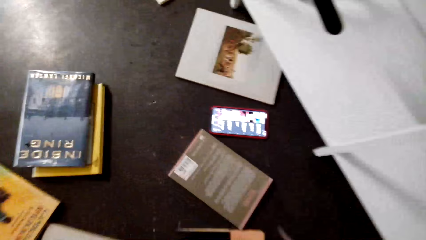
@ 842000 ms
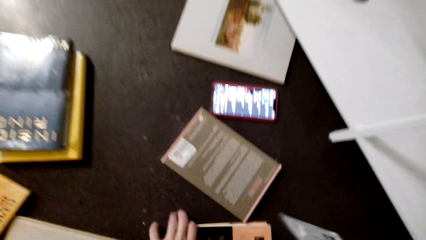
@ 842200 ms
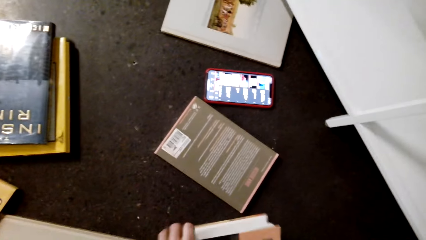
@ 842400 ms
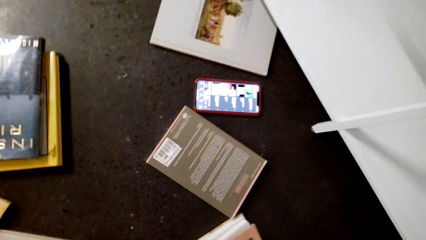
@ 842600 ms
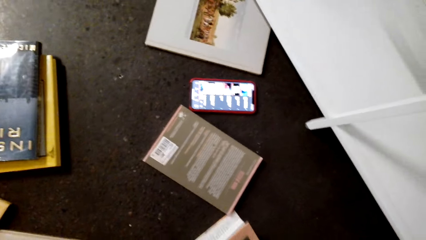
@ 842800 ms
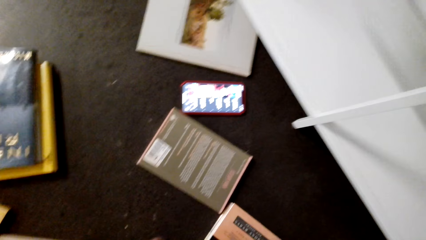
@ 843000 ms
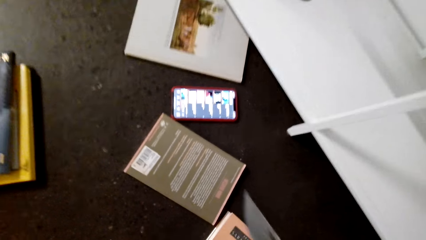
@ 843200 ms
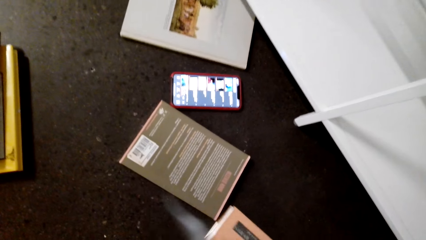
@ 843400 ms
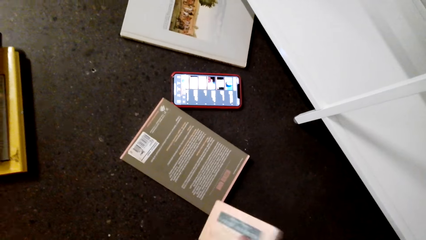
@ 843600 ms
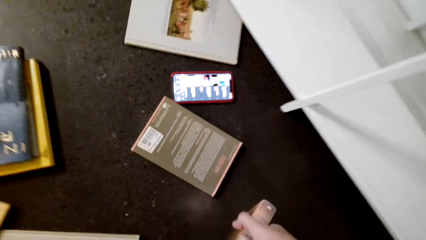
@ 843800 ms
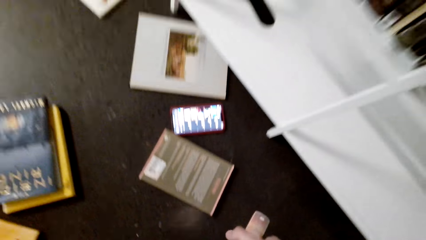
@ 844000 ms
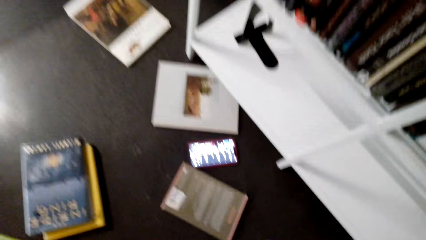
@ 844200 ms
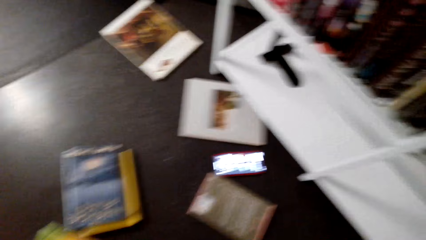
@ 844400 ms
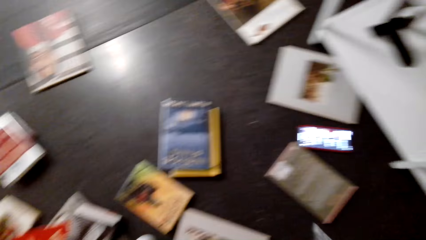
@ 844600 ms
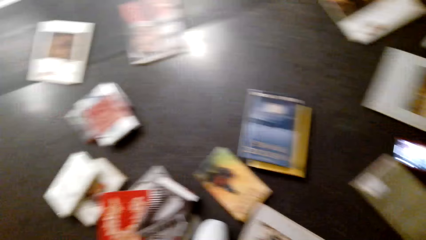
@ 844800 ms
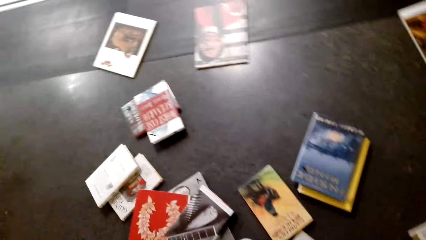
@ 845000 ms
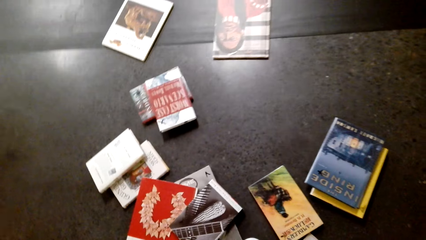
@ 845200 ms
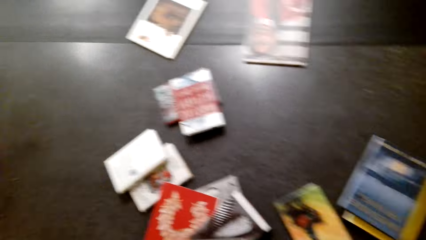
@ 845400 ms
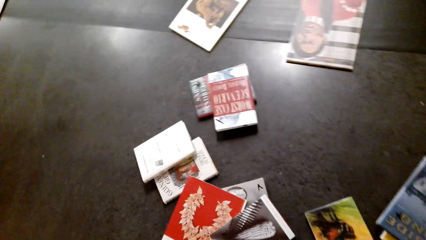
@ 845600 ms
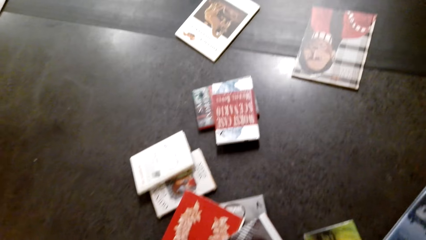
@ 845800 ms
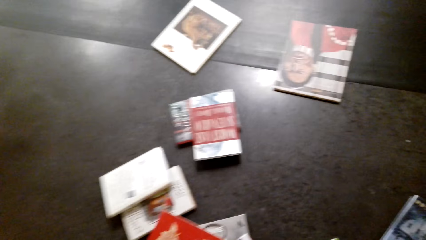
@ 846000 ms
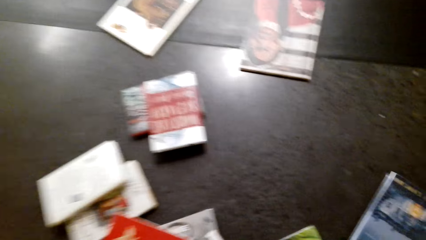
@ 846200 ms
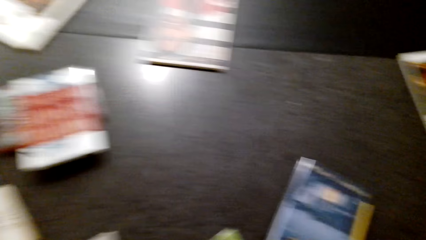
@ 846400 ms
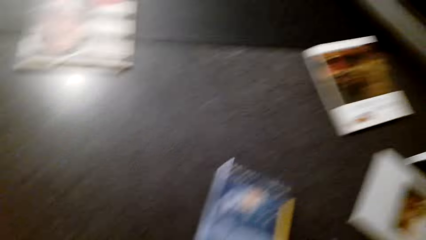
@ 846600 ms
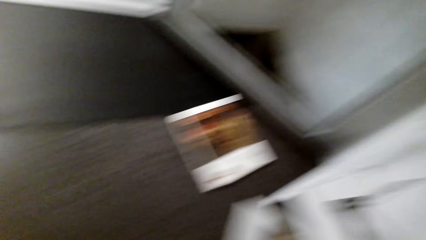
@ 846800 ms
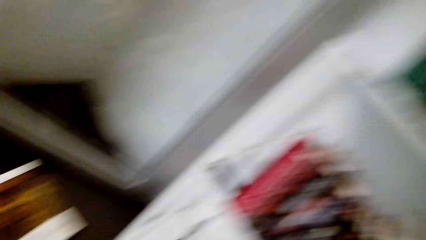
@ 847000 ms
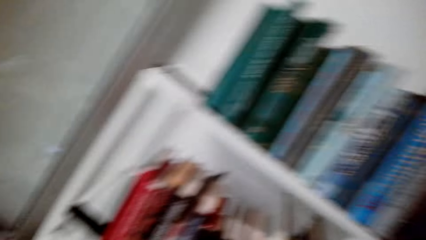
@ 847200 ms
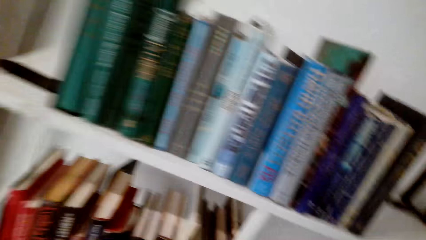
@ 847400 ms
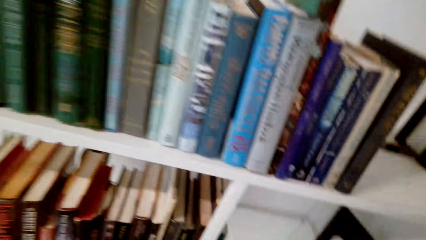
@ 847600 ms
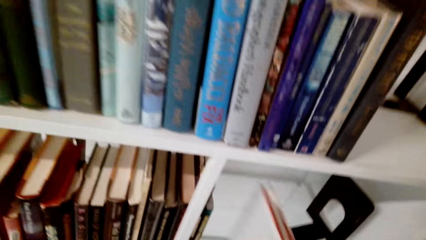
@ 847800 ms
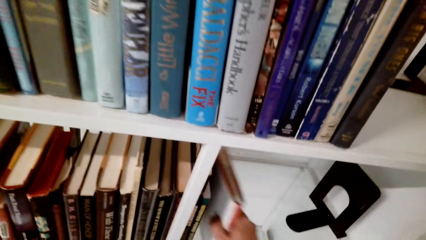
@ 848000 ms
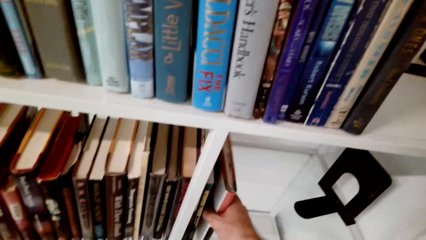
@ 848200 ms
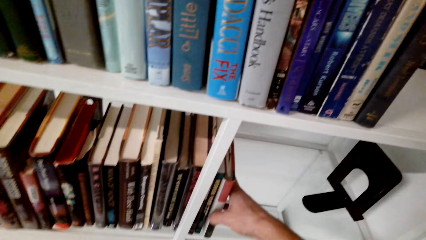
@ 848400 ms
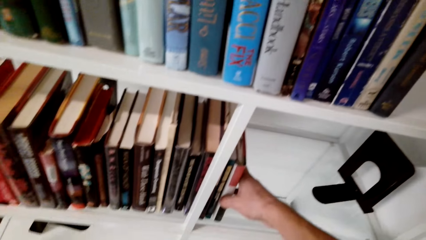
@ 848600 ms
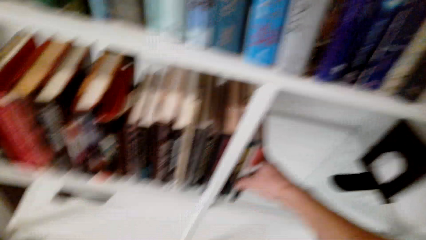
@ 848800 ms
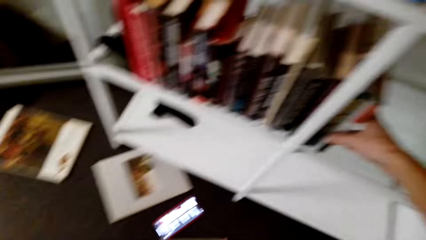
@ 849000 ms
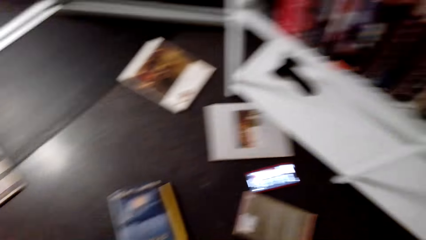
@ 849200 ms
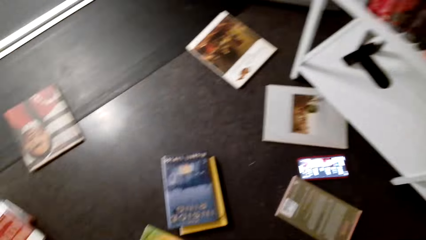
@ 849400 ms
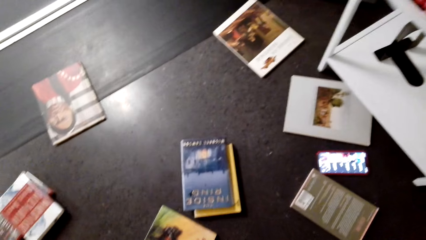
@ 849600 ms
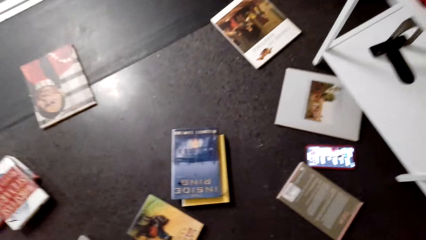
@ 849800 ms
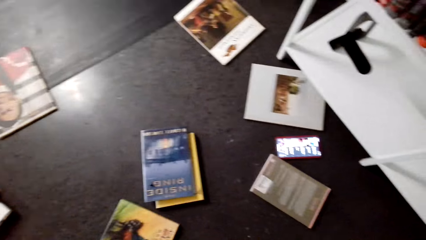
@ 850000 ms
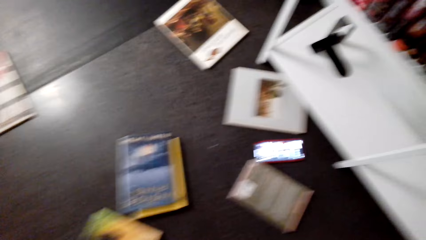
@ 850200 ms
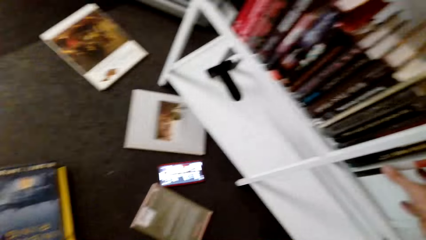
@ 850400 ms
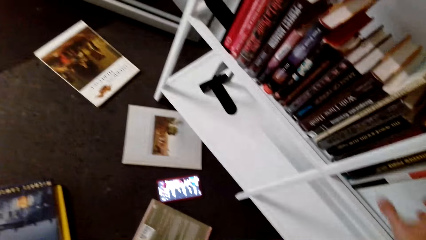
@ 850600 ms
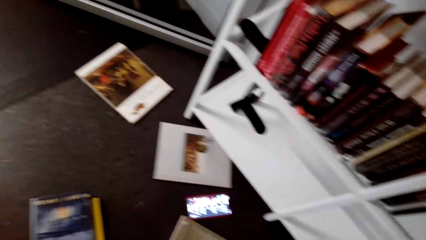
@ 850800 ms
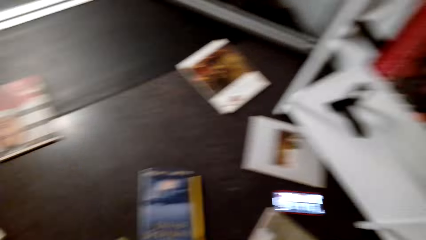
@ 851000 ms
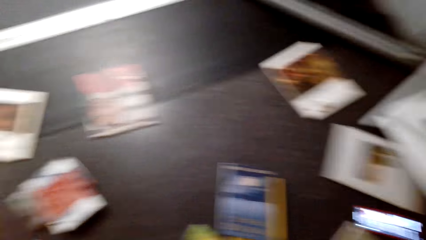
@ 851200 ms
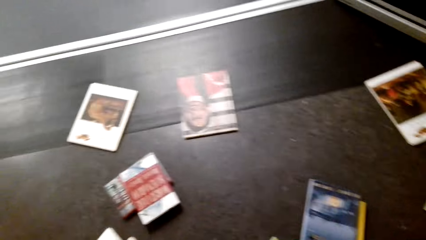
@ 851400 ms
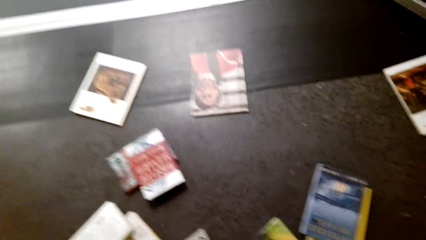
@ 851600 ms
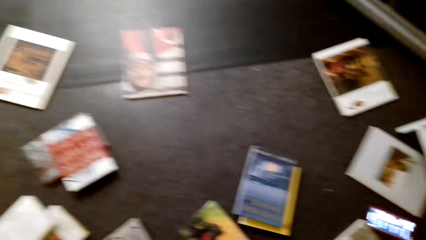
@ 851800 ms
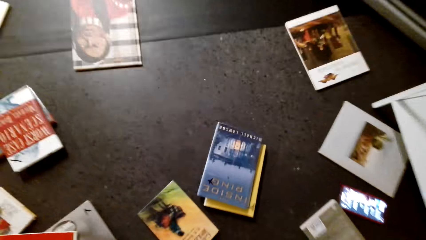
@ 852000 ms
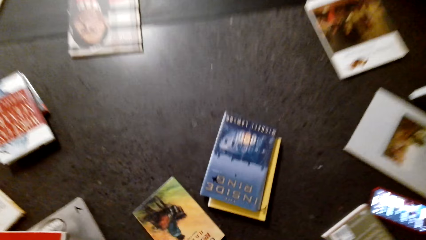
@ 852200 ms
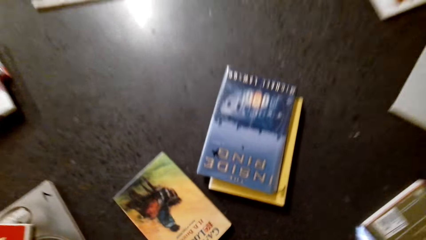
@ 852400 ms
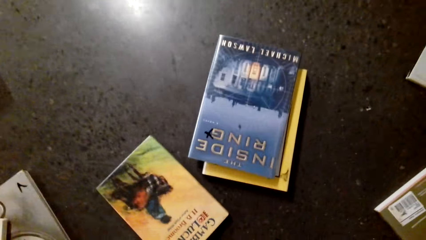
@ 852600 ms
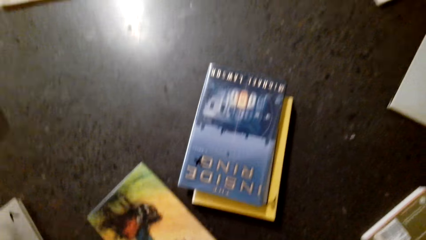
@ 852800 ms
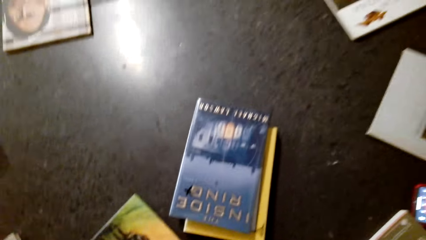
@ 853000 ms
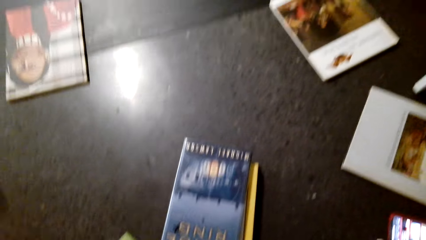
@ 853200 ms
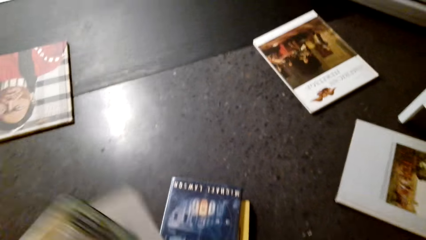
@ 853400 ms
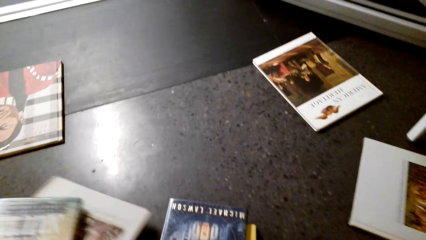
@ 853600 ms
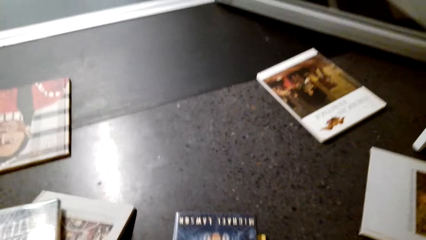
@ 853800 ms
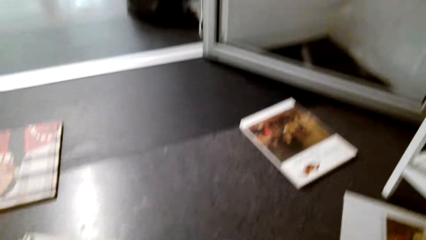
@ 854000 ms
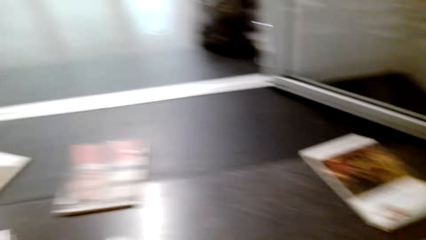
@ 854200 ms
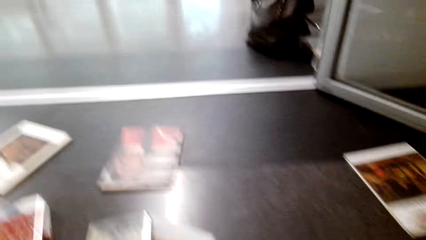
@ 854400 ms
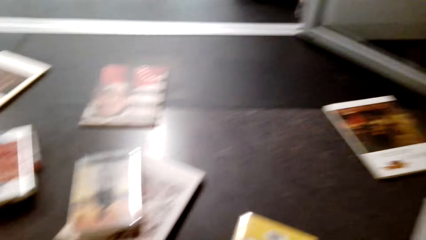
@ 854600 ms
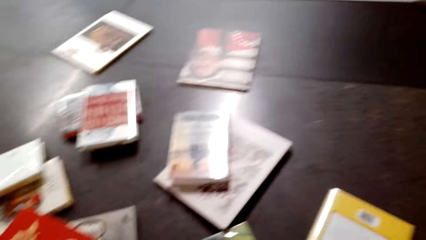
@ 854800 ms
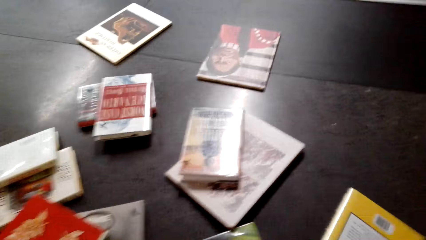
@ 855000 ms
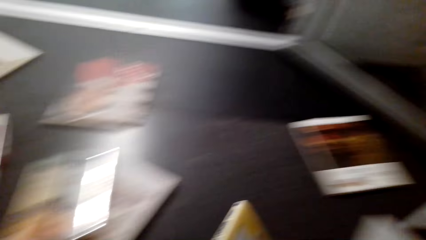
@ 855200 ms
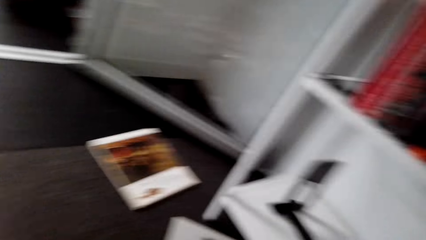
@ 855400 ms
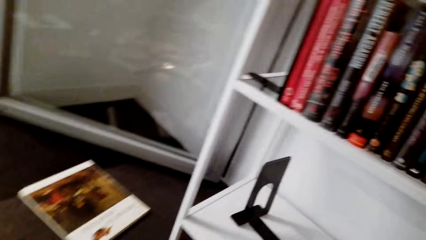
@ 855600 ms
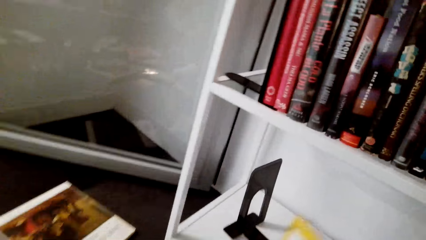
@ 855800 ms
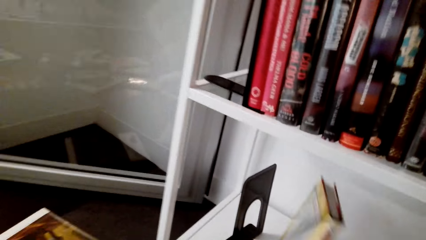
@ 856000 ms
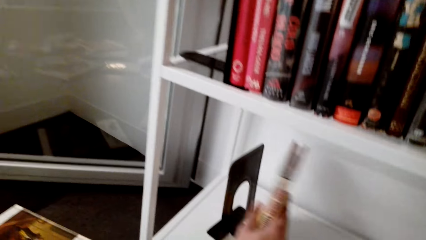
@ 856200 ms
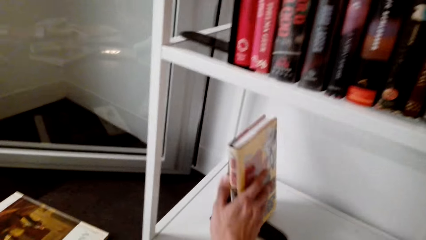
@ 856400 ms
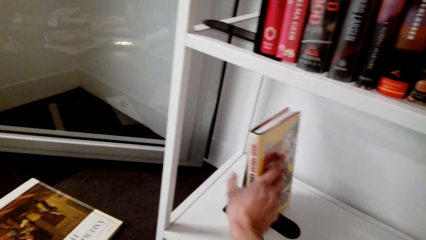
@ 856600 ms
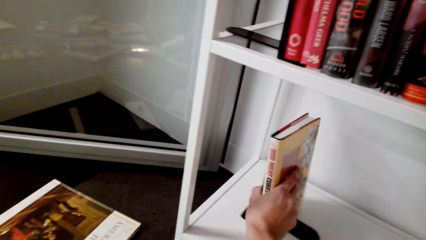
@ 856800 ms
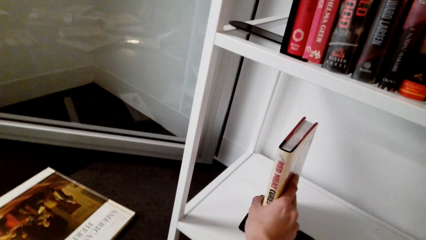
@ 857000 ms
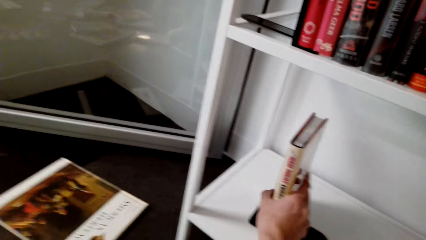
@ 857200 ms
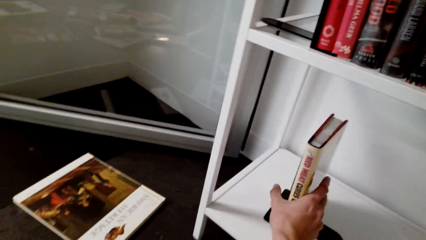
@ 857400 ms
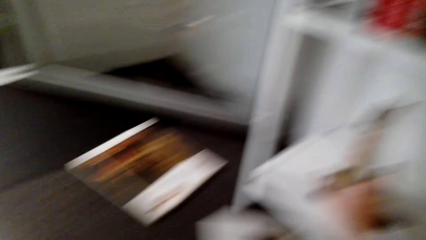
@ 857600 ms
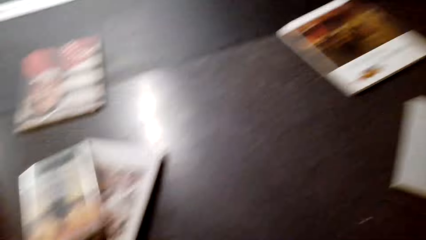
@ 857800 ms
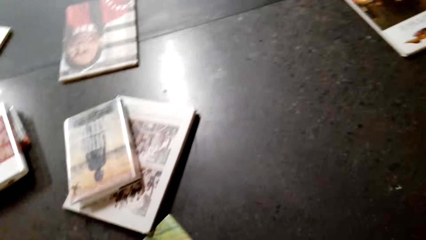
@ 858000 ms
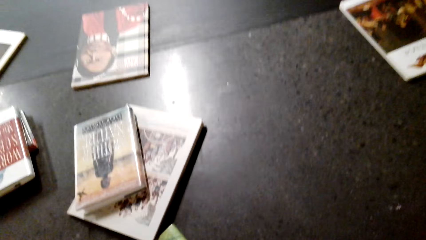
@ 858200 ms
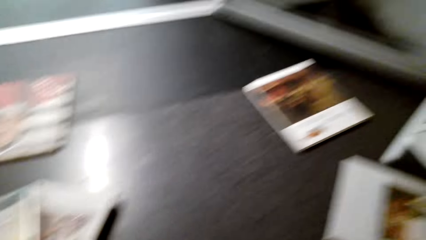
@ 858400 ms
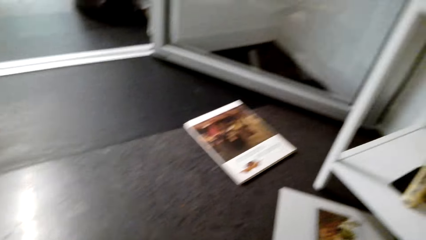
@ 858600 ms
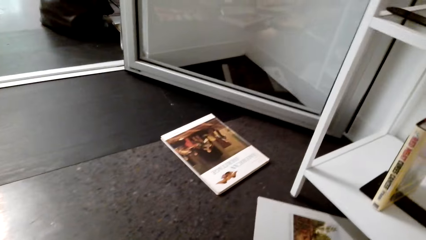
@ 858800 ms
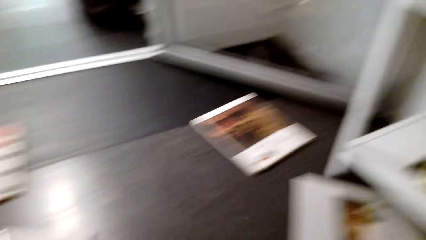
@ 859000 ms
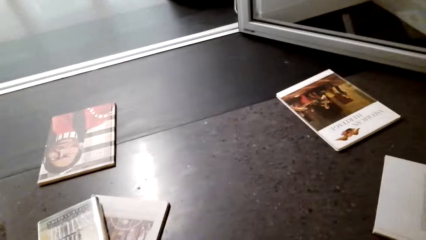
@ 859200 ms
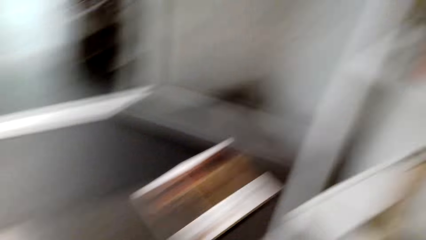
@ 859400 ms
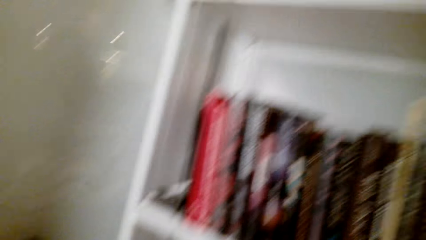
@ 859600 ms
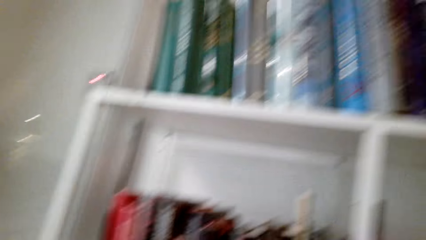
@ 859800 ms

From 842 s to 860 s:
The camera wearer picks up the book from the floor. They put the book on the shelf. They pick up the books from the floor. They put the book on the shelf.
